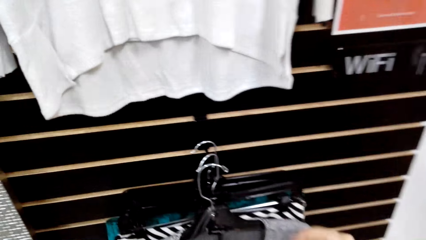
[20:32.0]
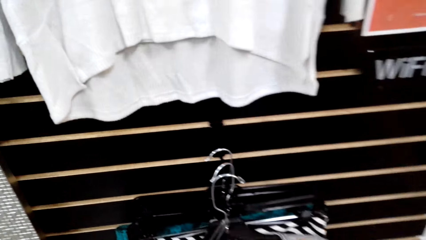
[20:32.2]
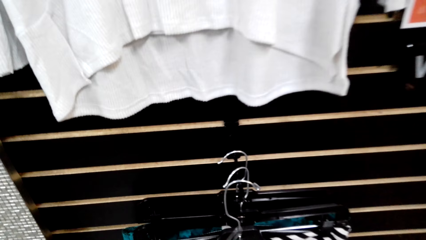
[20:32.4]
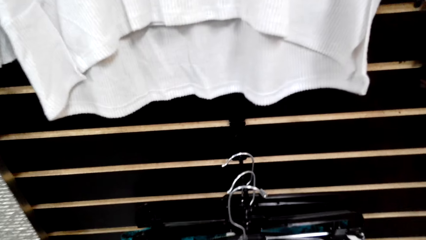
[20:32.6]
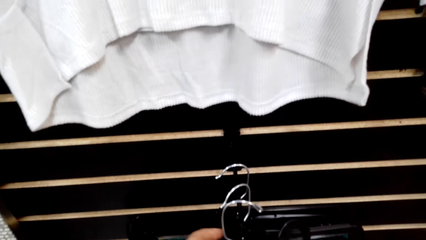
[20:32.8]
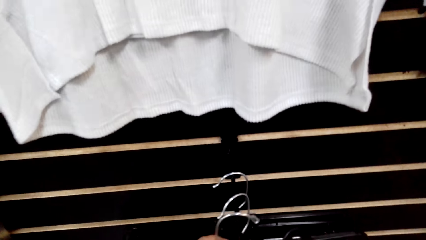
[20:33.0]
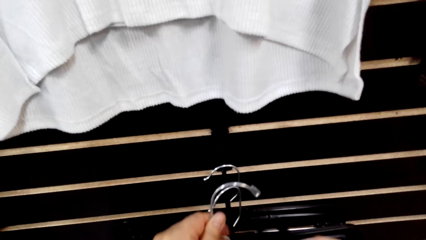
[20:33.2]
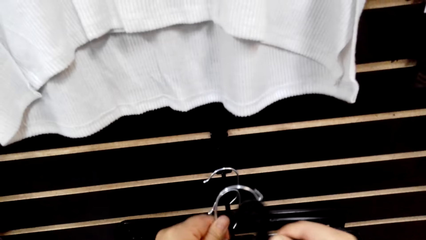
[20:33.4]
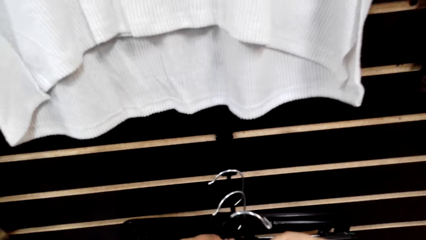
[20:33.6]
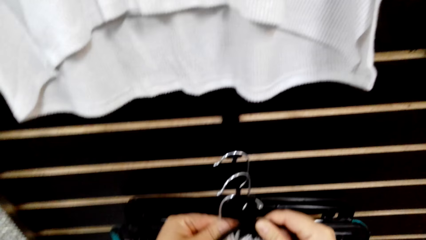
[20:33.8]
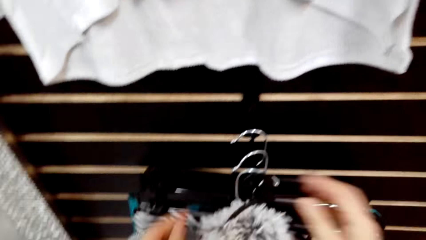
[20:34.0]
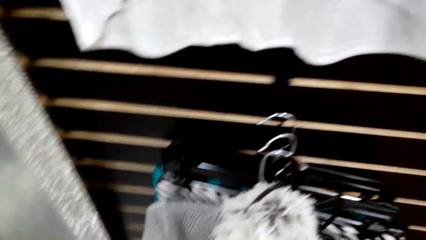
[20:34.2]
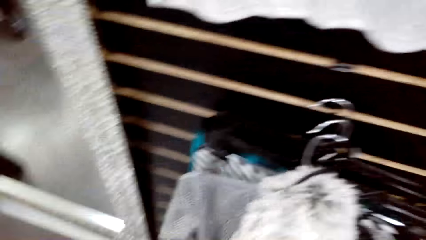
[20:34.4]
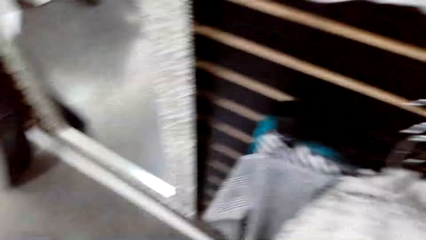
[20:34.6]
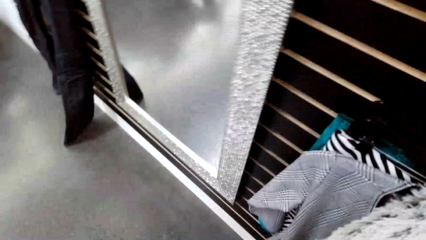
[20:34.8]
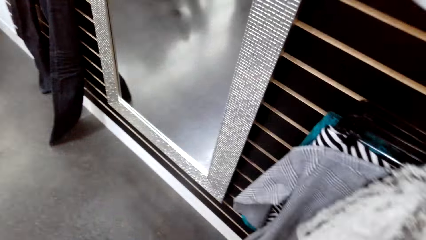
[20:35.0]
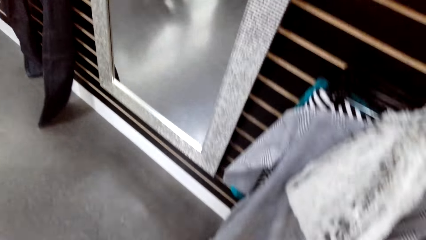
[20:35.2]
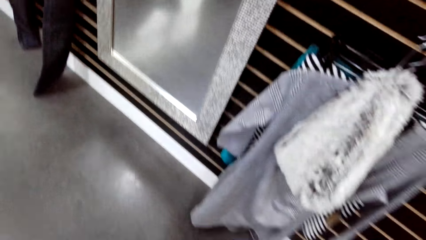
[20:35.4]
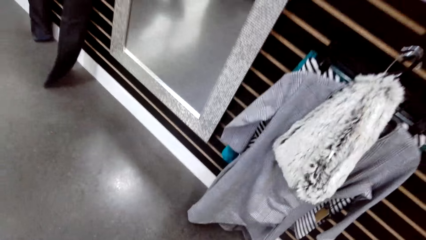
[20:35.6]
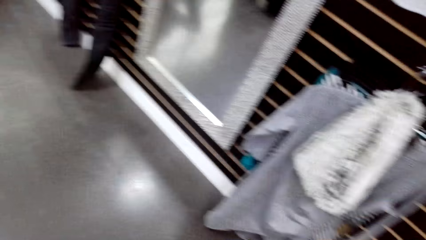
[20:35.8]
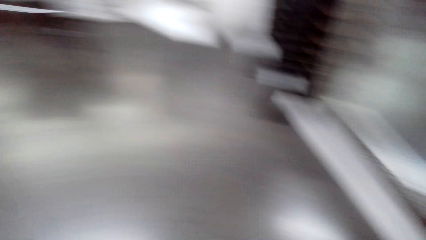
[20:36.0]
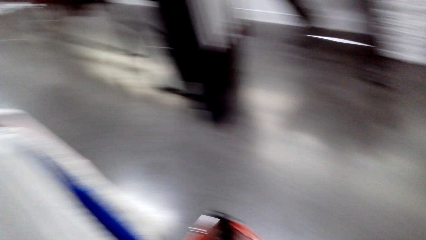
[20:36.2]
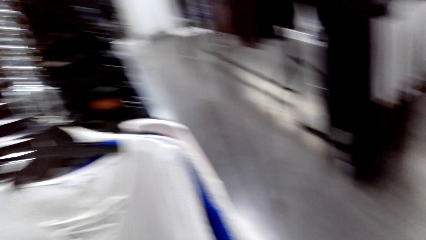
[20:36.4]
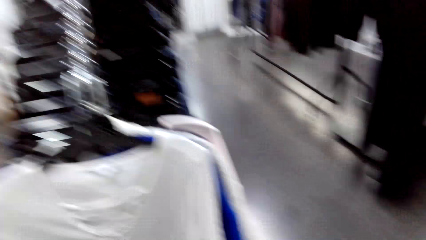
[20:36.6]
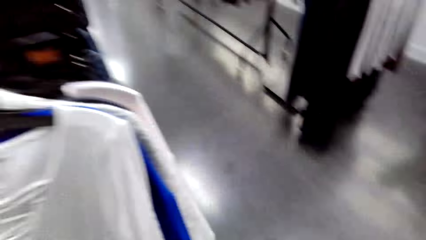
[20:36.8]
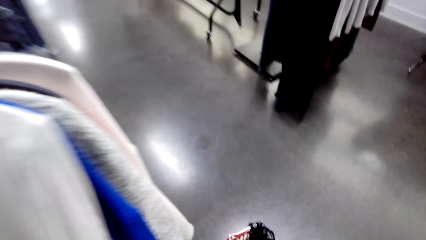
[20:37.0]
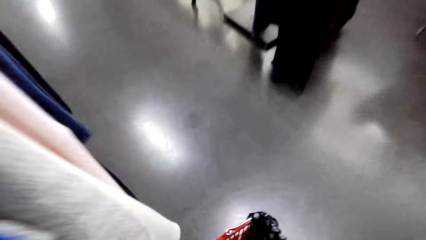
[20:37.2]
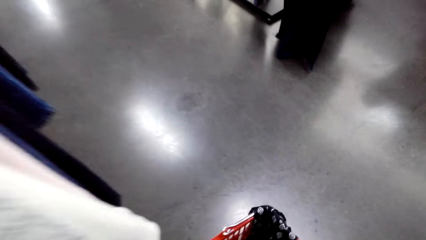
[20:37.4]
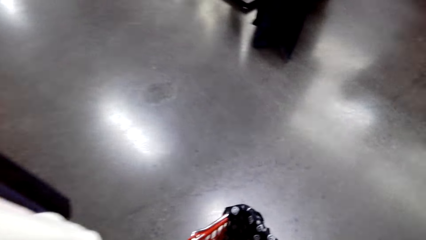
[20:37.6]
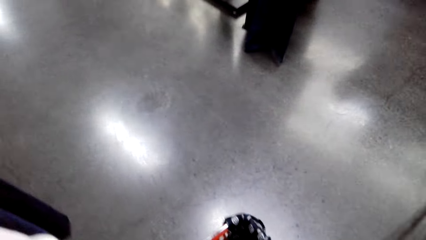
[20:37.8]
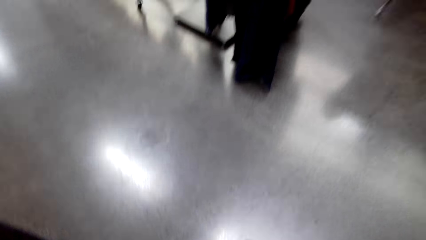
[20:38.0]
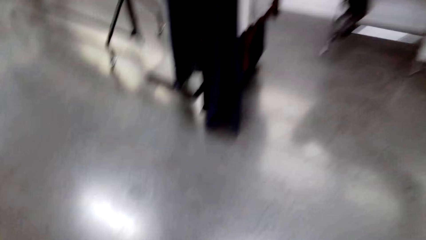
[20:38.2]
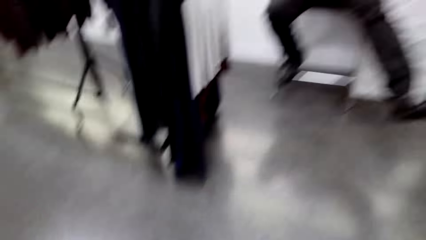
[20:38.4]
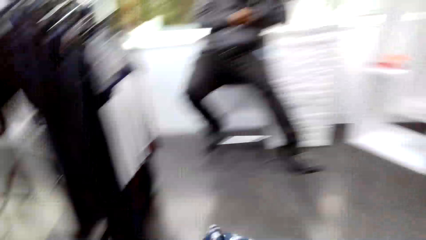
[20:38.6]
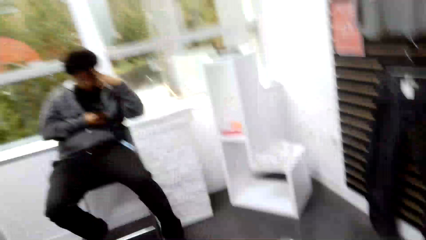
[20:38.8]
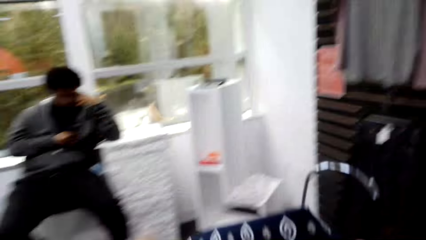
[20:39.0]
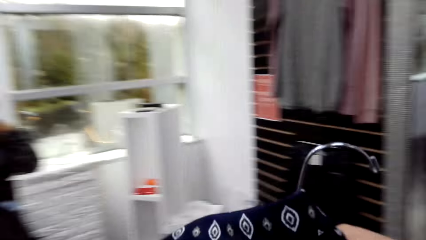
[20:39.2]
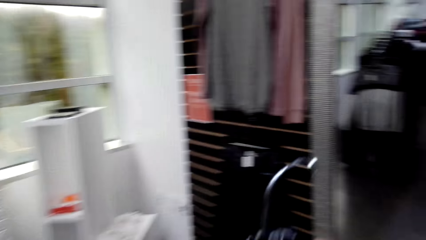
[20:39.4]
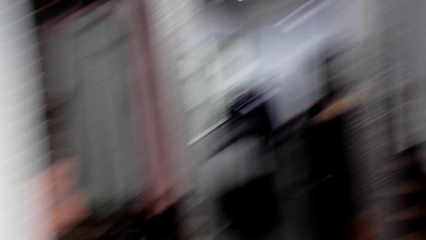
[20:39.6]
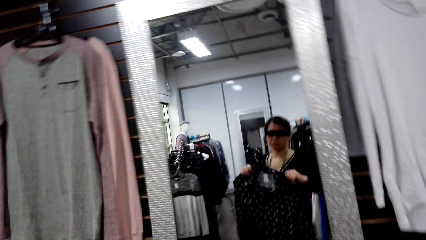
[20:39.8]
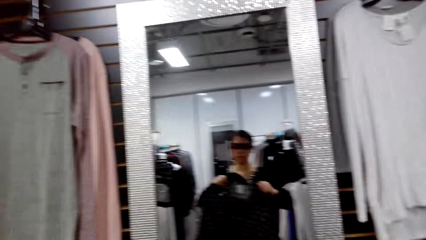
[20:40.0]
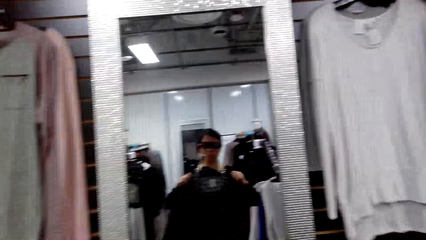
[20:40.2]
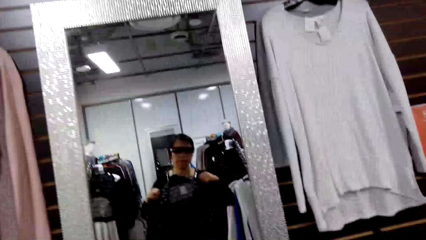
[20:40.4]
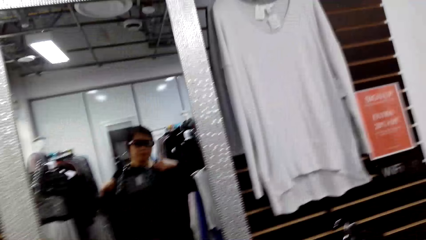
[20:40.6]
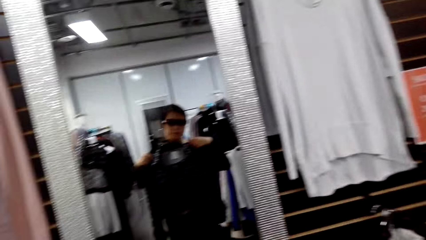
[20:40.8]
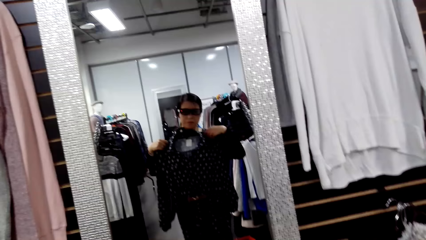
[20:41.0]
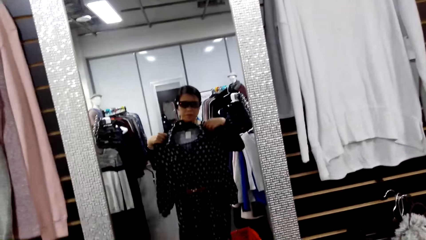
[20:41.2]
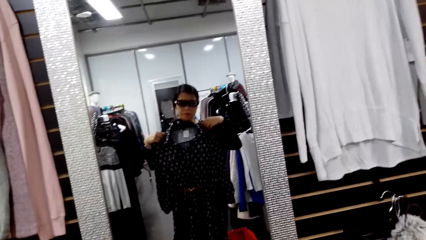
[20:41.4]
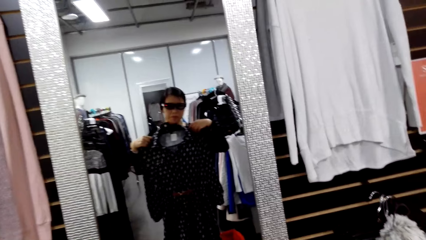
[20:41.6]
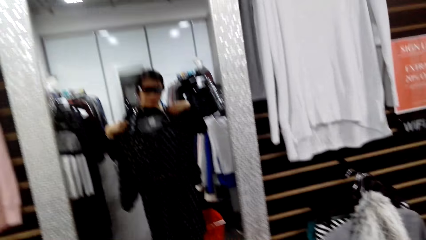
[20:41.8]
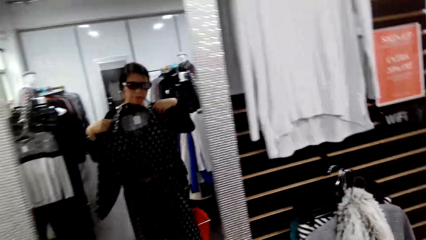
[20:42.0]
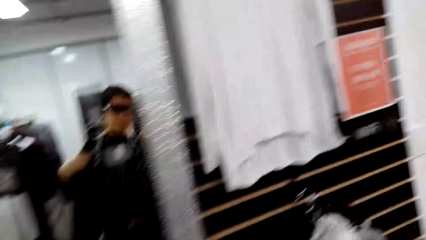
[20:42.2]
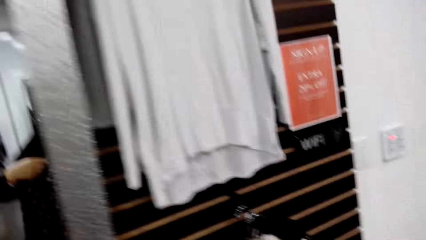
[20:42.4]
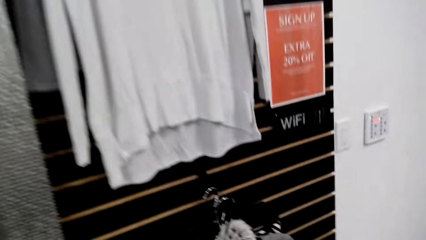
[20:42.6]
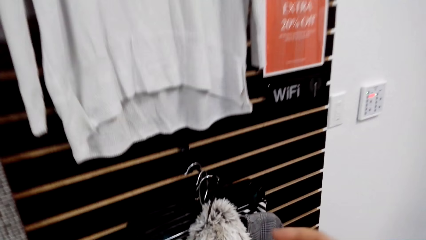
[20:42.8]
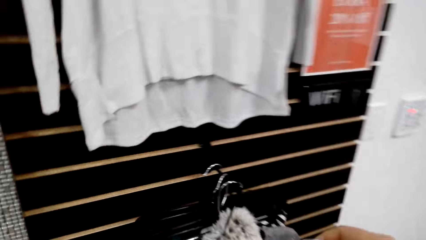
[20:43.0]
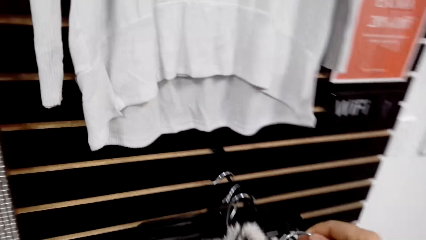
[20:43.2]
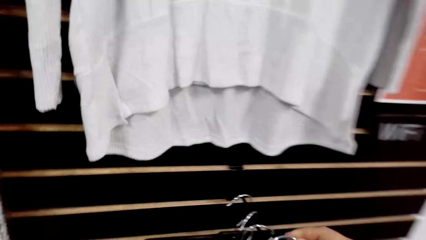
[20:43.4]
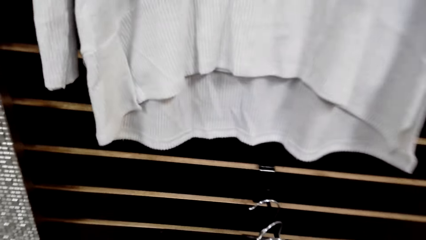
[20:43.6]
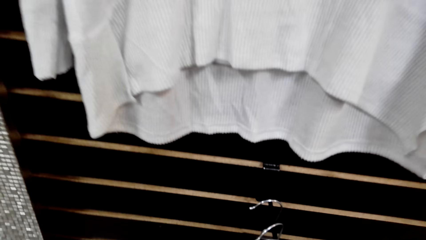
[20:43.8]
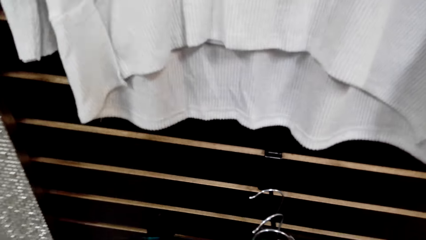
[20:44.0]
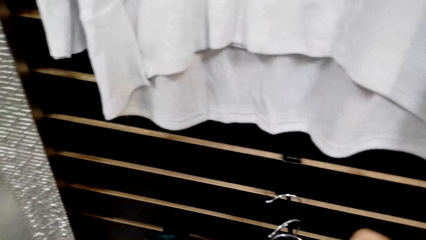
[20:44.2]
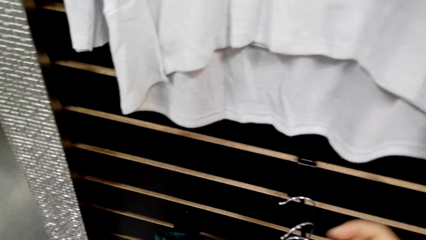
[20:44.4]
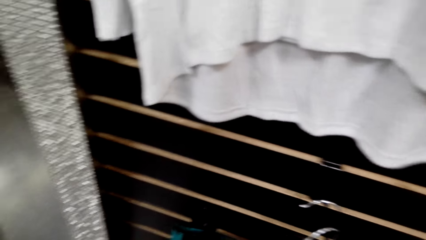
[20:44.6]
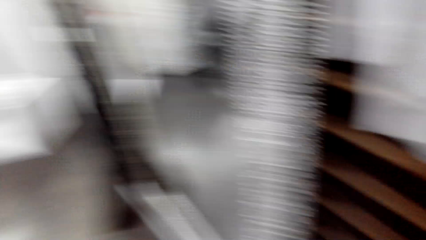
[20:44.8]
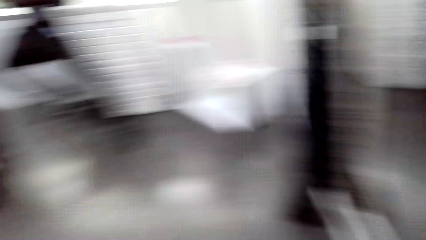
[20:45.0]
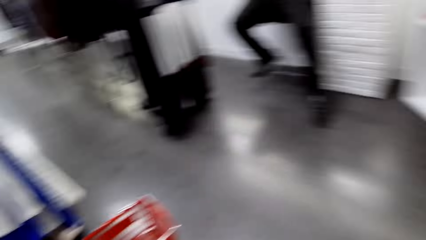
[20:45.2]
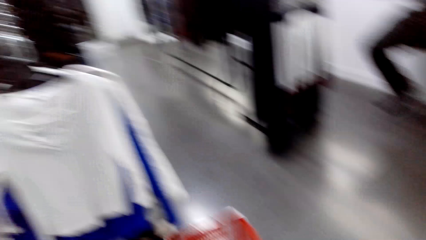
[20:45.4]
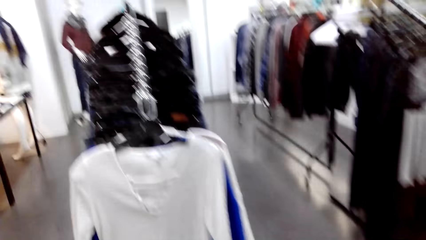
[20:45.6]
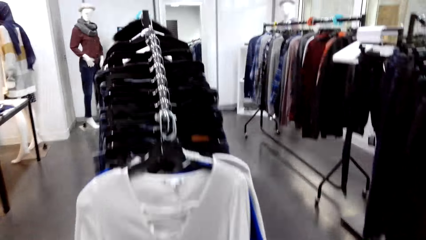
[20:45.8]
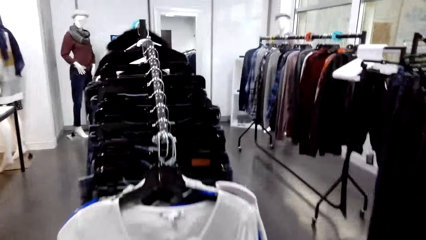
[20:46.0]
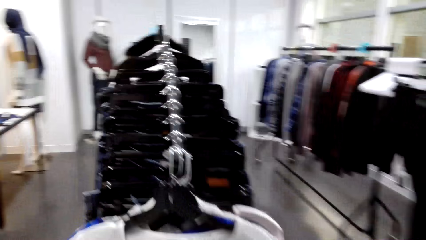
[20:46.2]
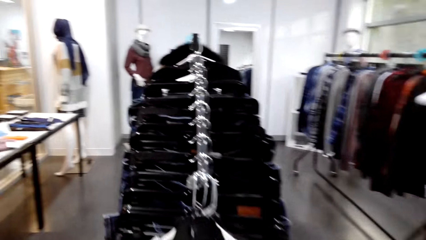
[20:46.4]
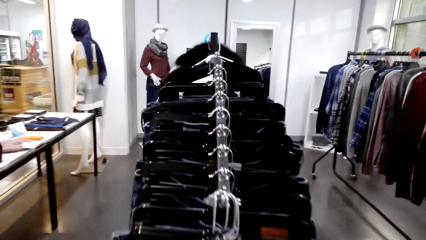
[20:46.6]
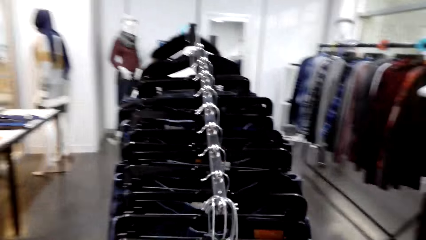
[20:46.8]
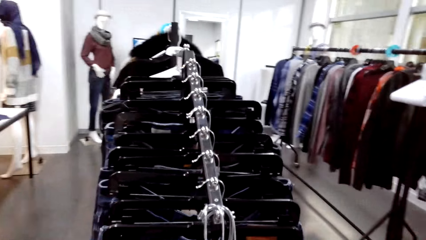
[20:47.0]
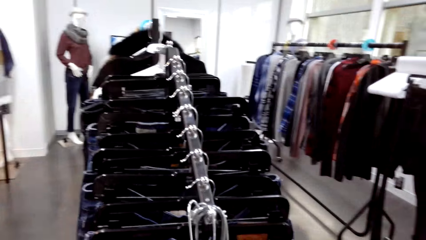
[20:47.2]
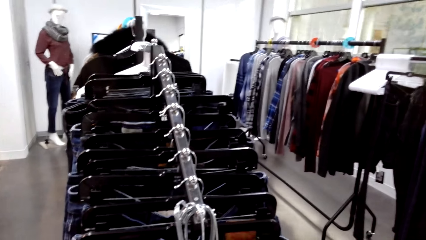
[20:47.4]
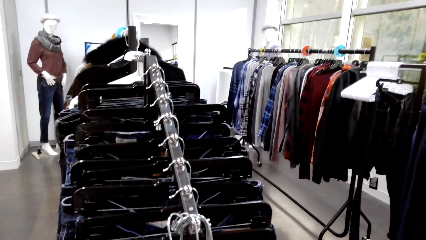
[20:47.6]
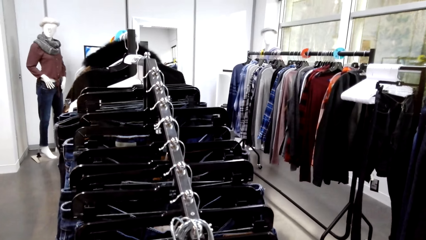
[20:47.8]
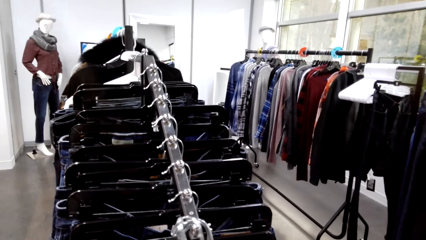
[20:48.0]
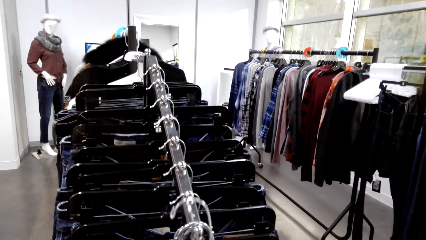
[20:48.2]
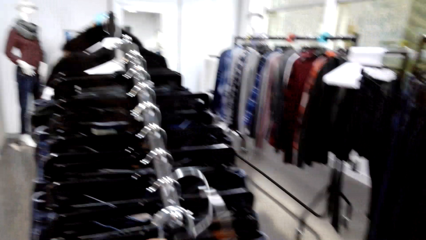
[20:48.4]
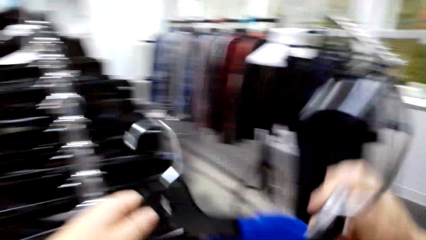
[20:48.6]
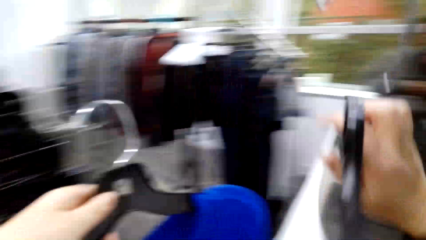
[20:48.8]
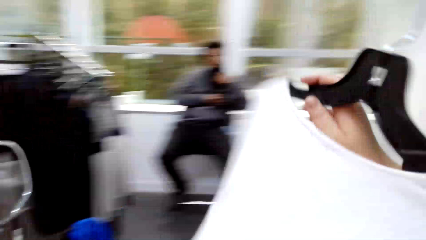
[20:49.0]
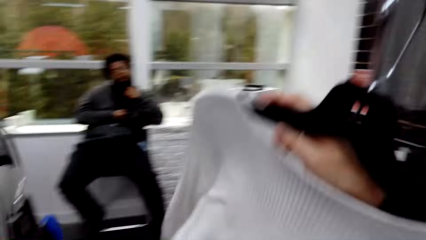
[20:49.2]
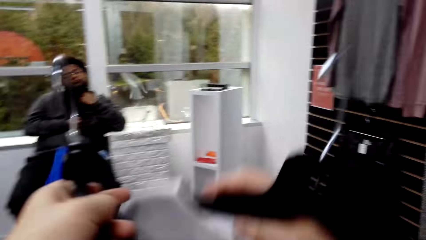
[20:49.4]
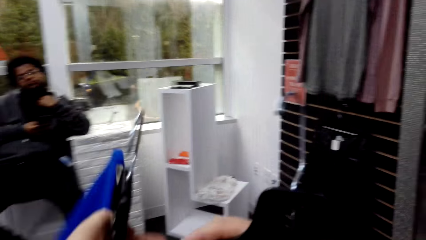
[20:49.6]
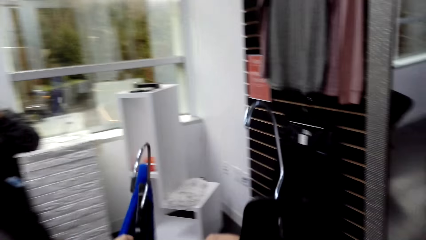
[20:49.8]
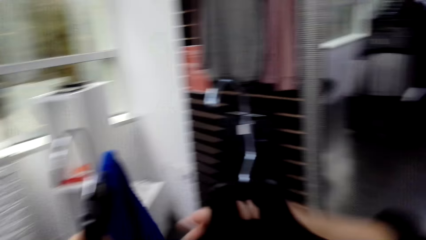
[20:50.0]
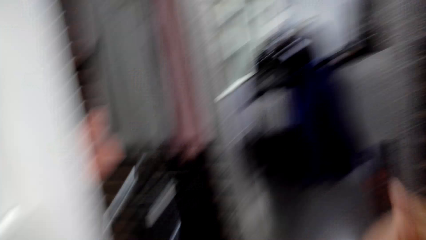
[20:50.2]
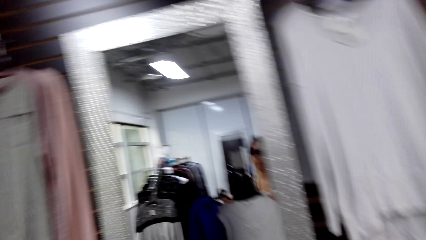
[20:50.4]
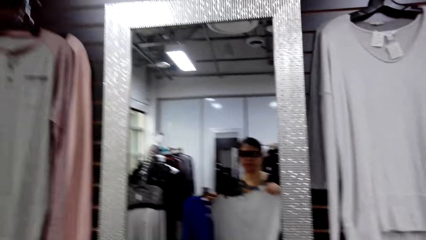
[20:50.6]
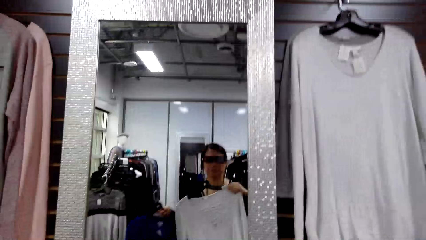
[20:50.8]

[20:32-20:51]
The camera wearer hangs the scarf on a hook. They take a hanger. They look at the cloth in the mirror. They put the hanger on a stand. They take cloth hangers. They remove a top and sweater from a hook.
